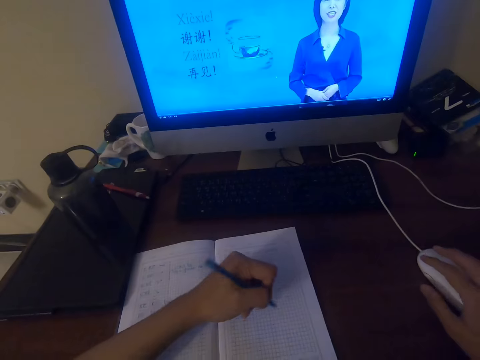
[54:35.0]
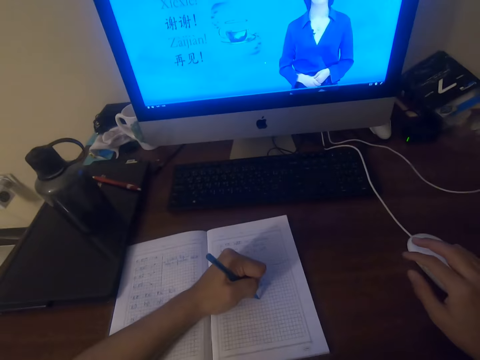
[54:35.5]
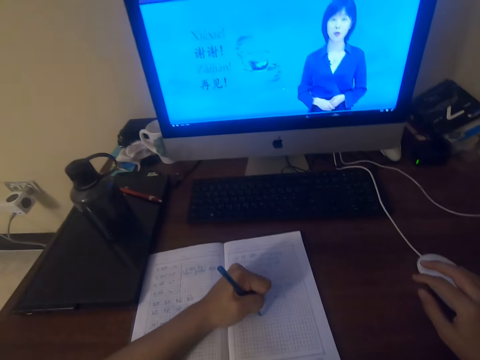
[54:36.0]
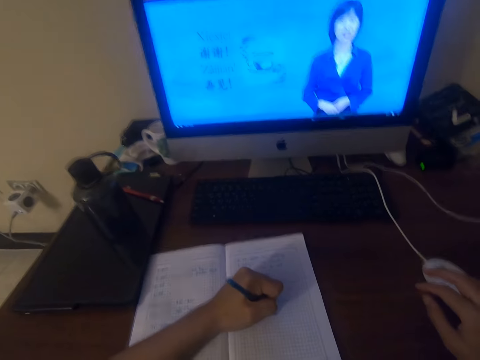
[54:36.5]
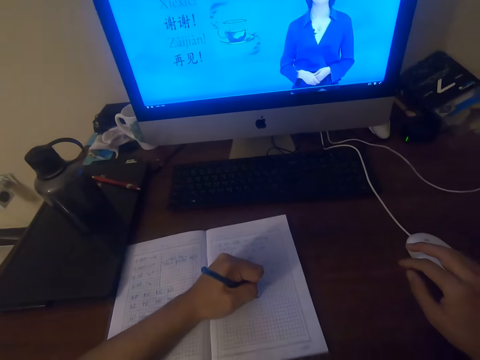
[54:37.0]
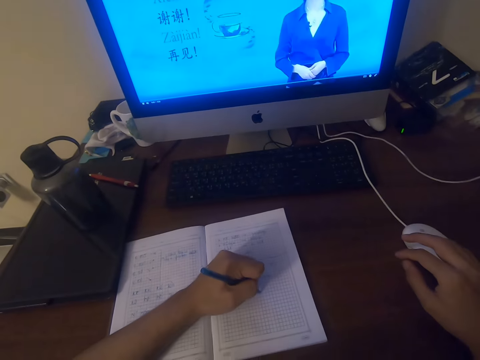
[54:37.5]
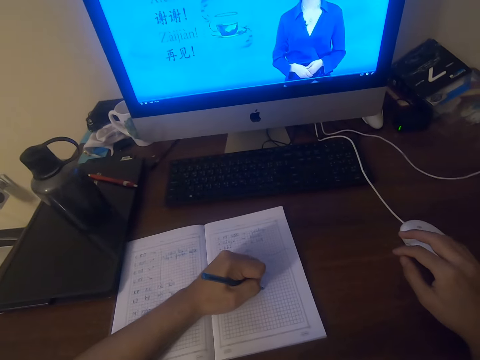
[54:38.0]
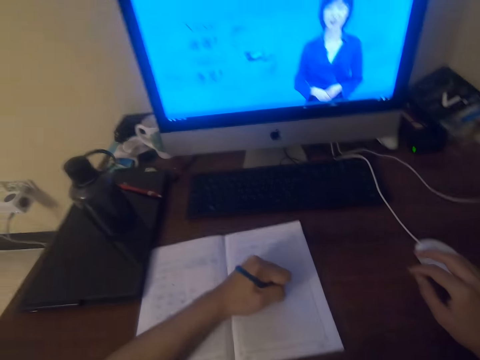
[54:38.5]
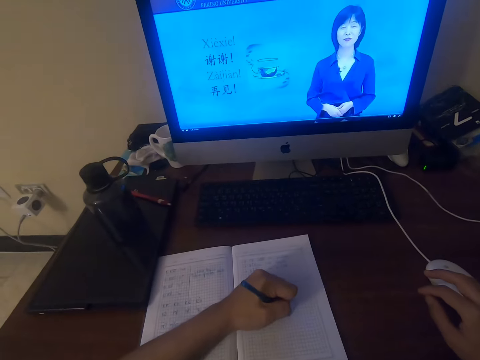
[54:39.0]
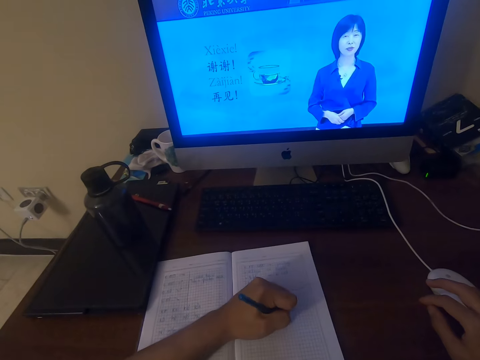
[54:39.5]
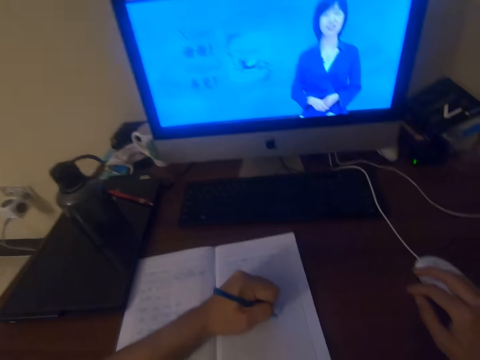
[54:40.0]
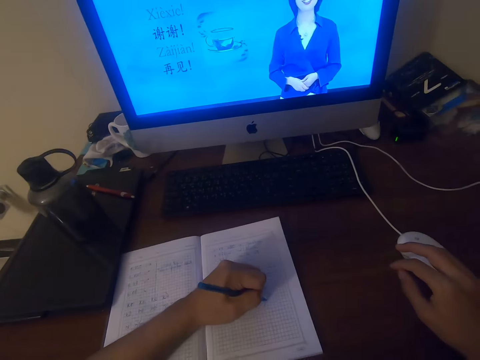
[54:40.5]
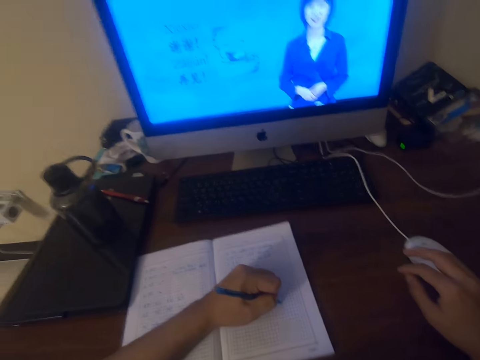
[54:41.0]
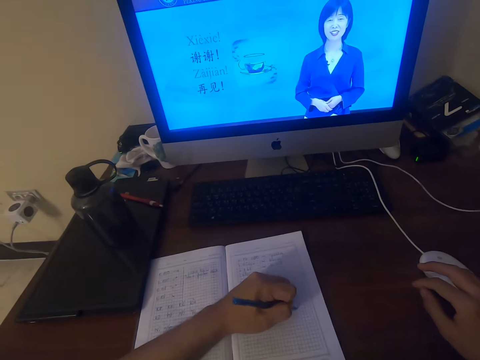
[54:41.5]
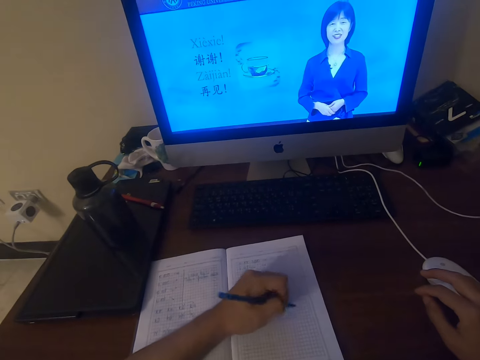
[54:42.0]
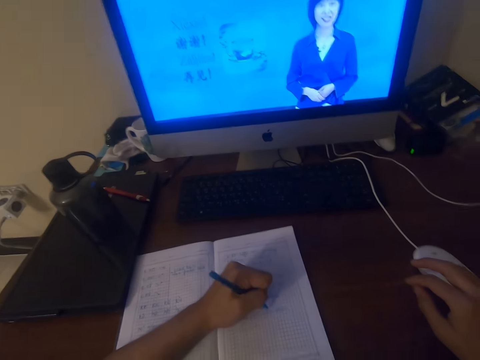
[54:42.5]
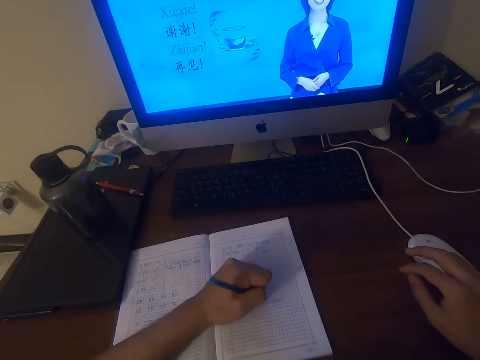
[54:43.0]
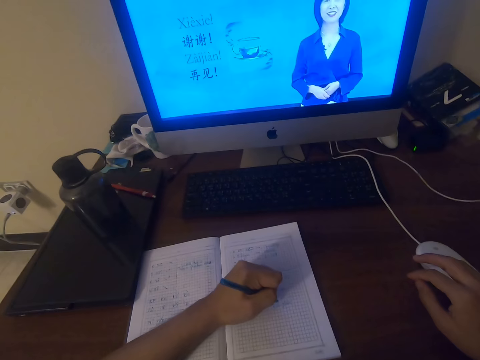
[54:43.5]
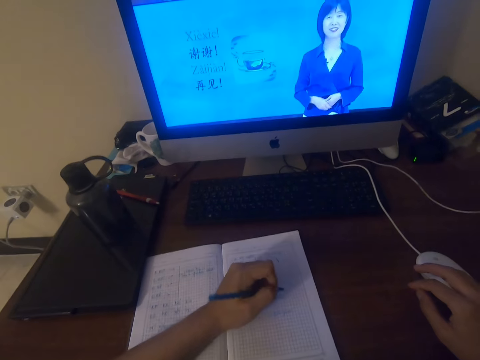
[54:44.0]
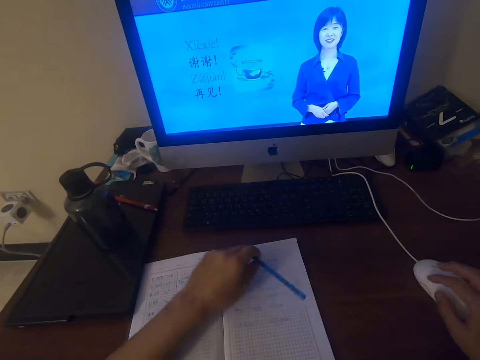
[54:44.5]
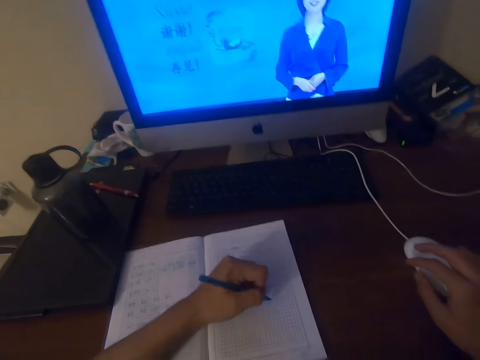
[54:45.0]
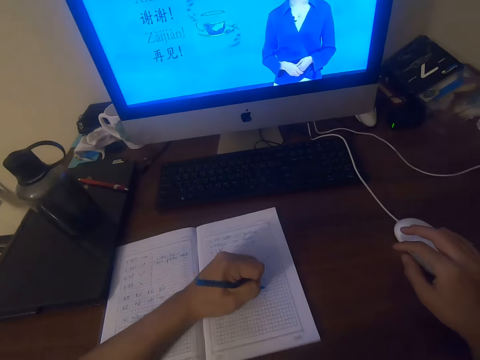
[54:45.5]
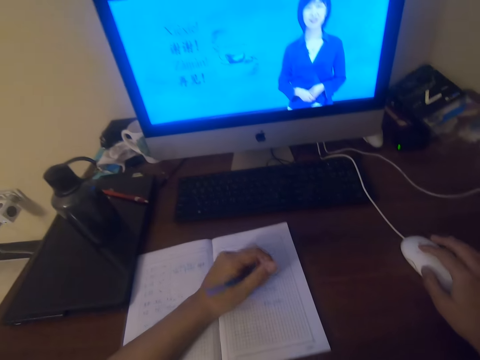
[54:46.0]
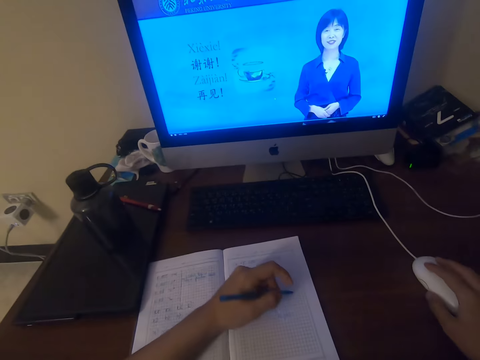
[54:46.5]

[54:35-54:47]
The camera wearer writes on the book with a pen.

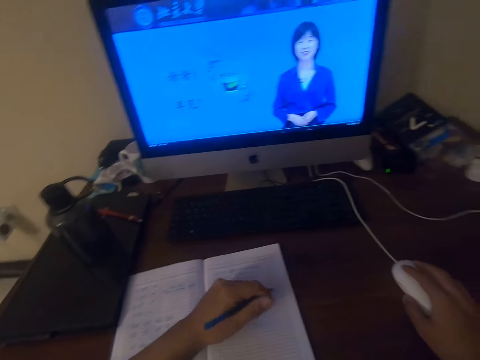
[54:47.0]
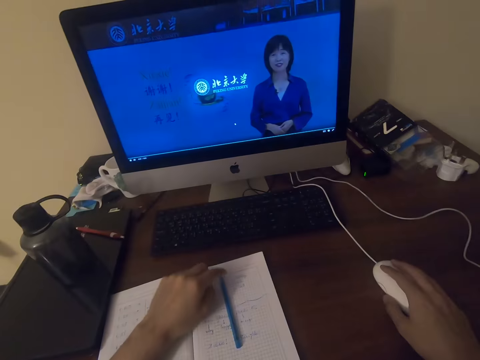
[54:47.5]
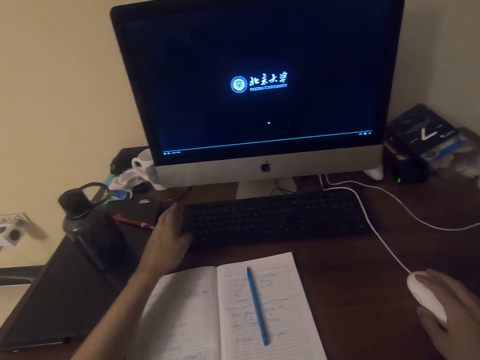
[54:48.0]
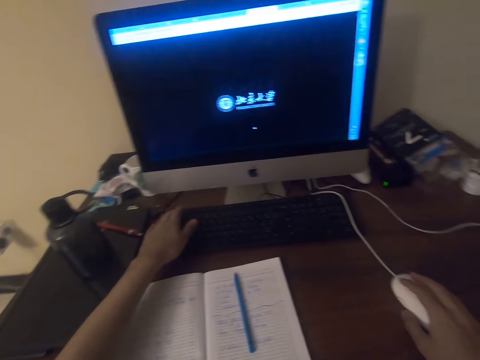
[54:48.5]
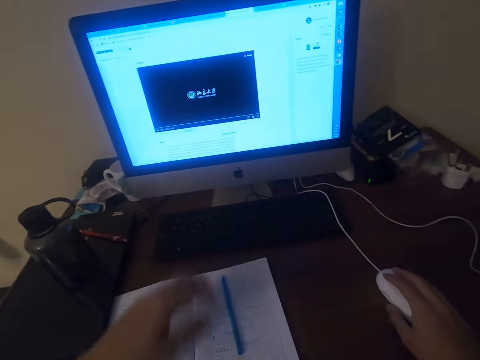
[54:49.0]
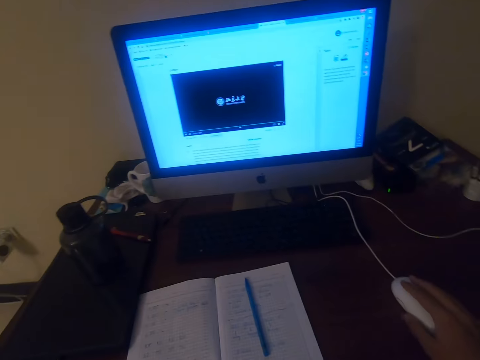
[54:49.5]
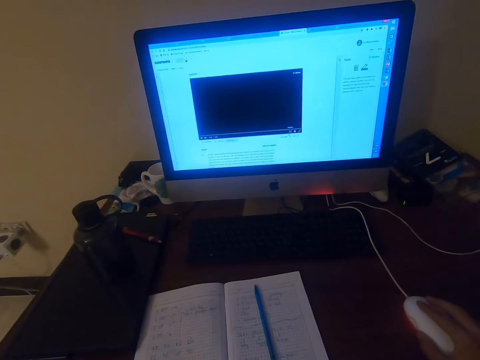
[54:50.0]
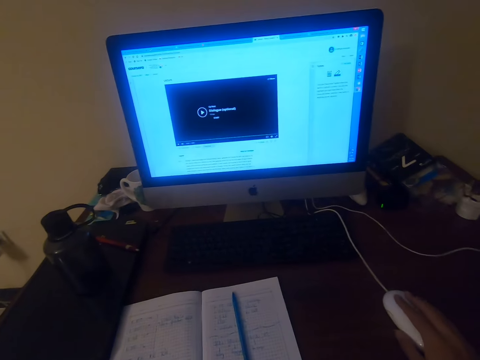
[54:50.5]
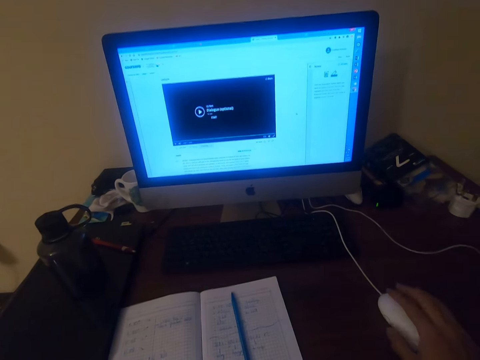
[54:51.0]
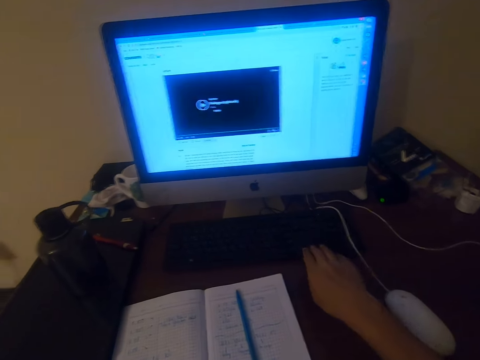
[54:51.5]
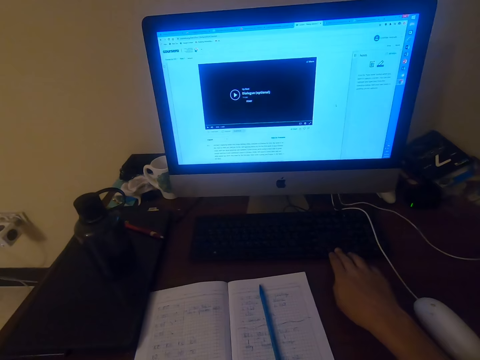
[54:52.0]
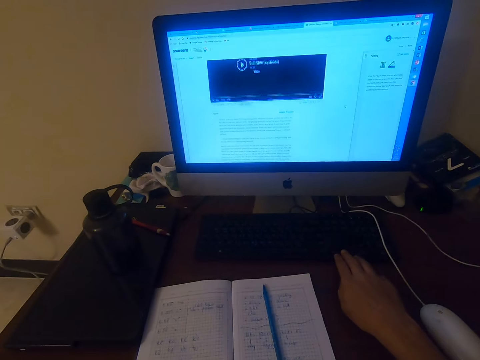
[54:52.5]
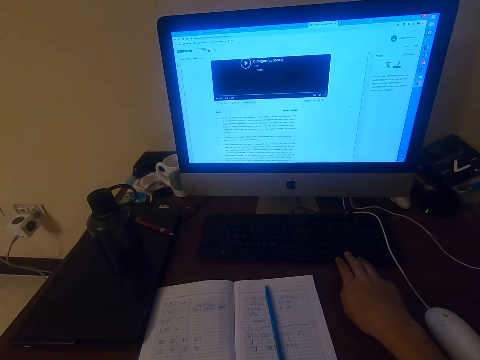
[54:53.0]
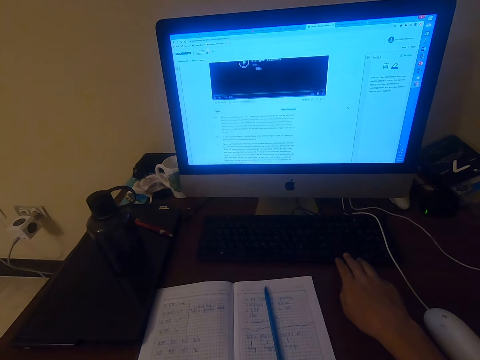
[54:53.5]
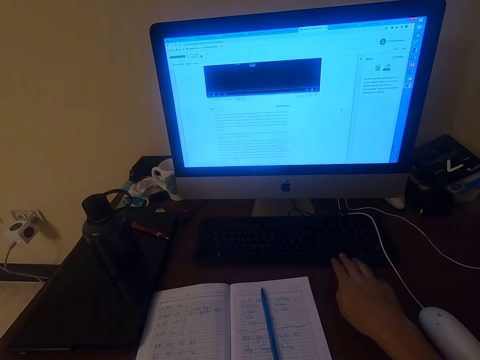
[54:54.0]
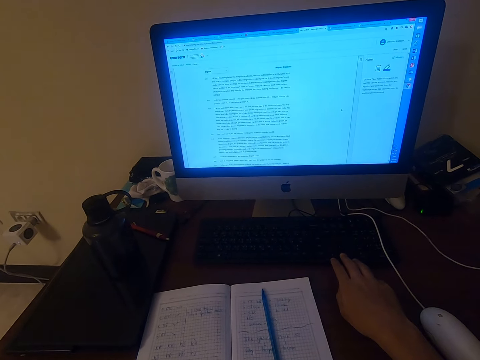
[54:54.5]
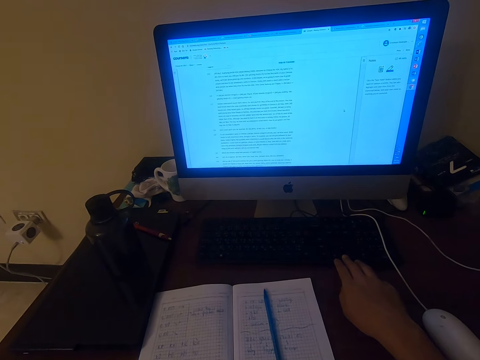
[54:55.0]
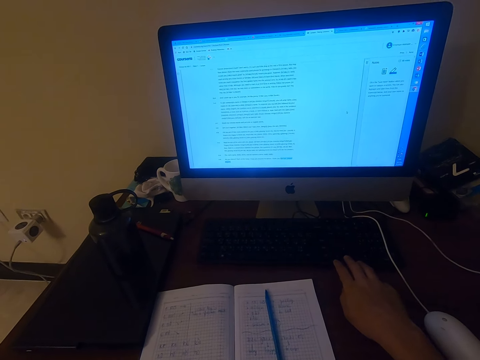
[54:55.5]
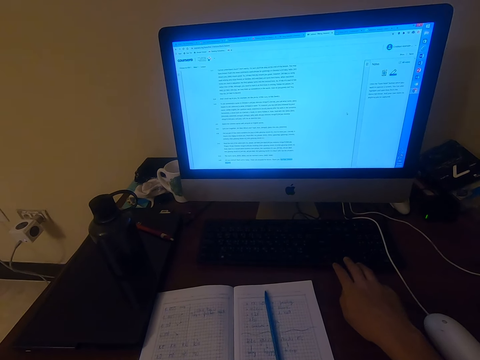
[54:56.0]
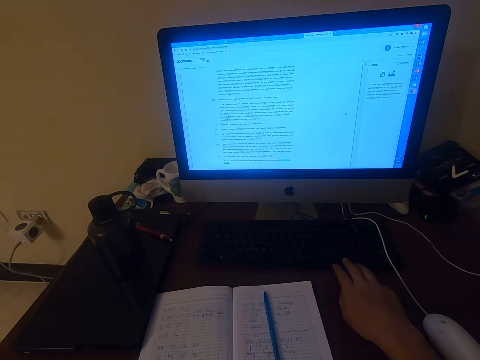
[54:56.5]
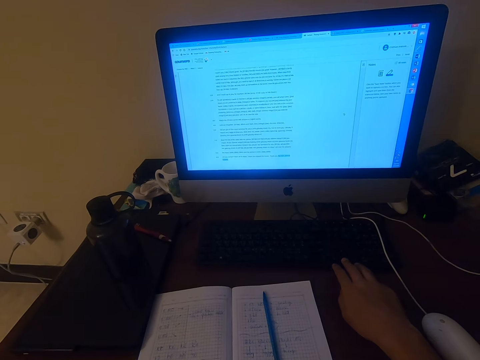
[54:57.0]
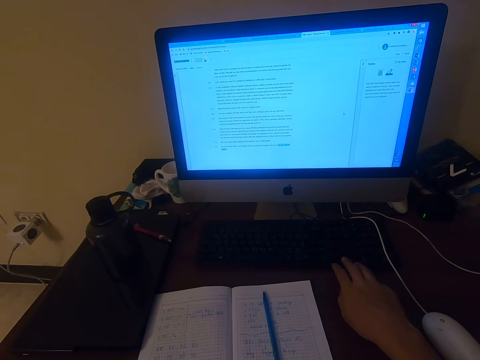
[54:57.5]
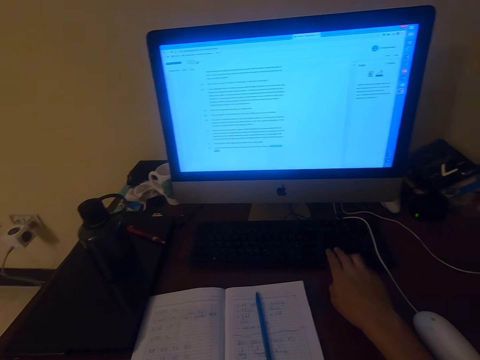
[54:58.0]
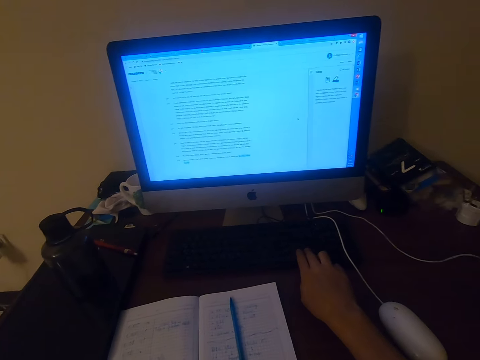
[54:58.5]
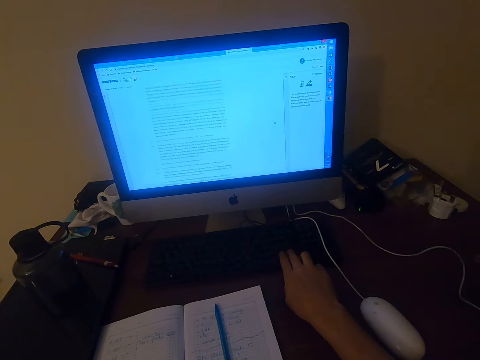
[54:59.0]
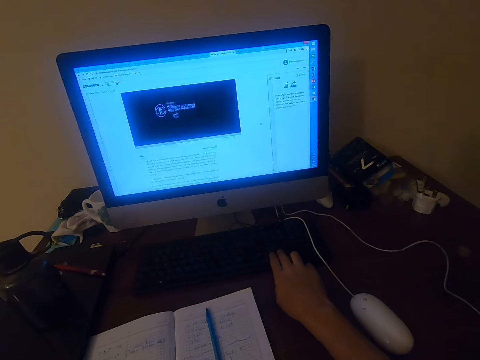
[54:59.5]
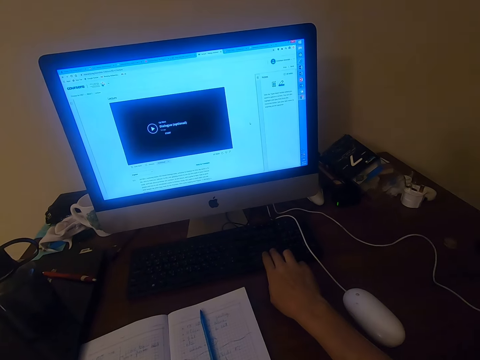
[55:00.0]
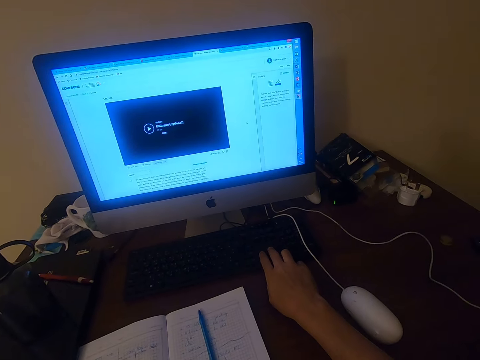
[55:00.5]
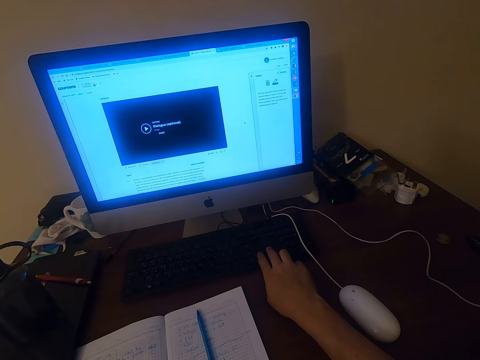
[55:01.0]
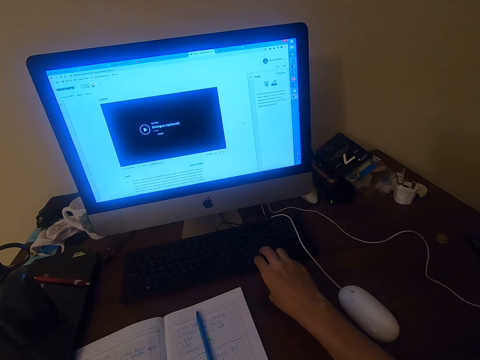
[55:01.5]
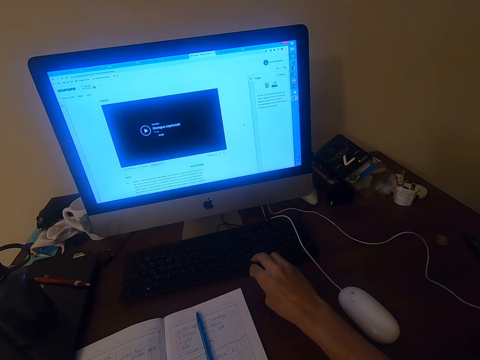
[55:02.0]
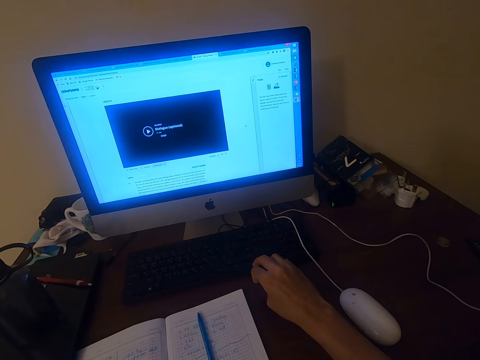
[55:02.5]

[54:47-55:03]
The camera wearer puts the pen on the book. They operate the desktop on the table with a keyboard. They operate the desktop on the table with a mouse. They operate the desktop on the table with the keyboard.
